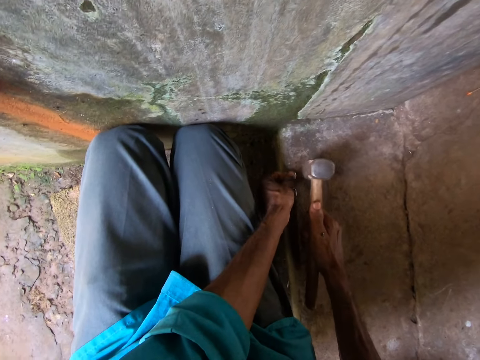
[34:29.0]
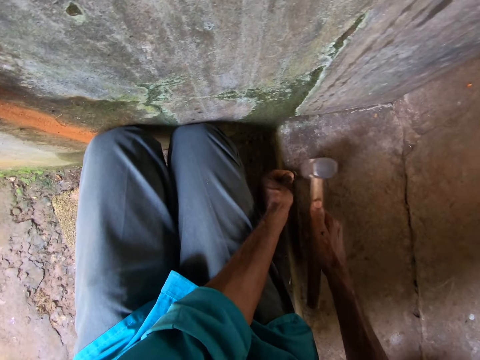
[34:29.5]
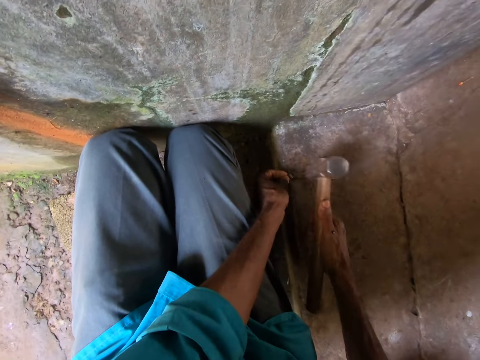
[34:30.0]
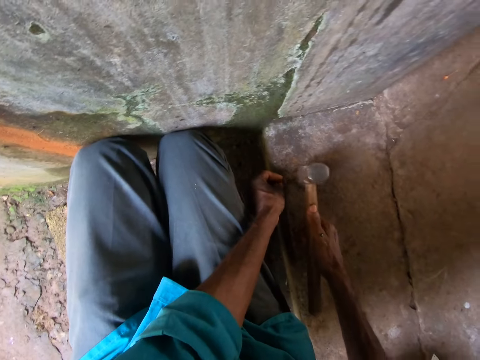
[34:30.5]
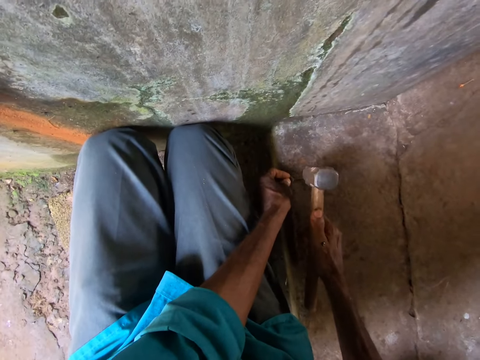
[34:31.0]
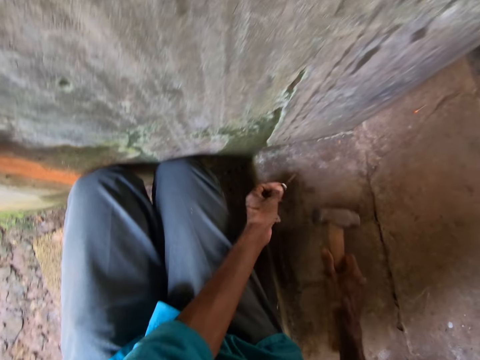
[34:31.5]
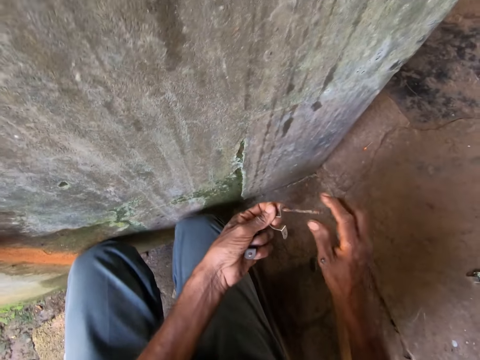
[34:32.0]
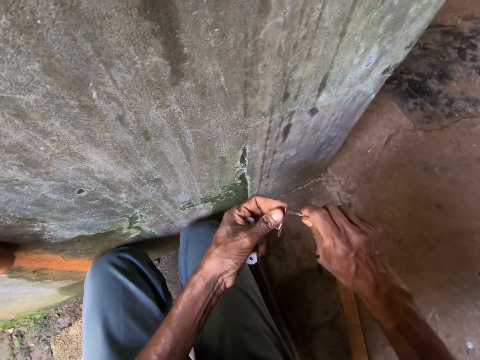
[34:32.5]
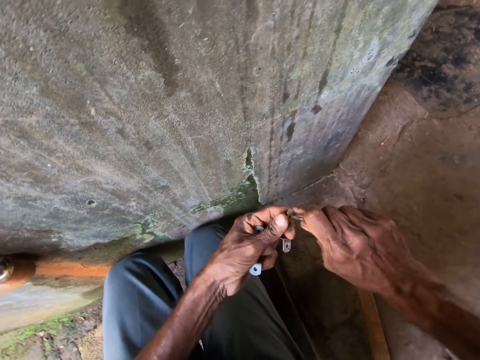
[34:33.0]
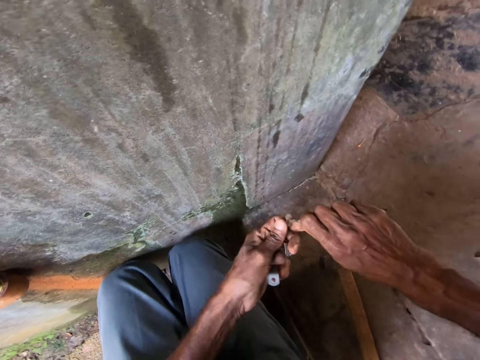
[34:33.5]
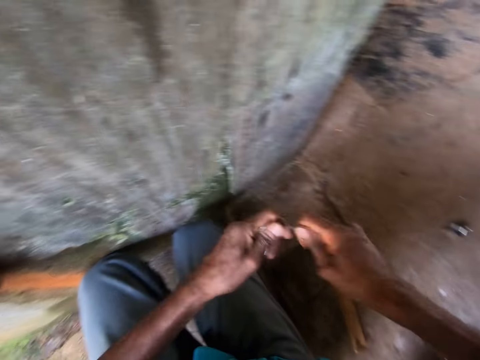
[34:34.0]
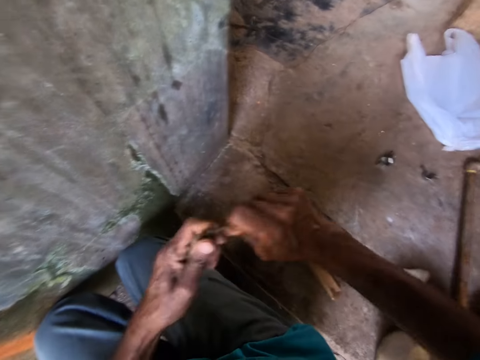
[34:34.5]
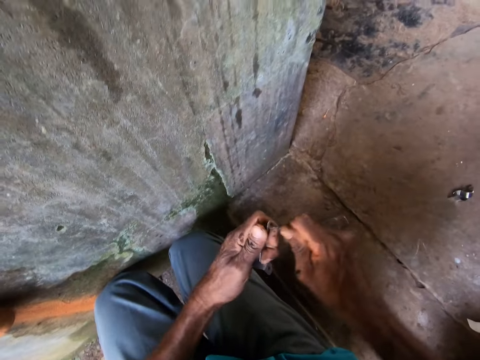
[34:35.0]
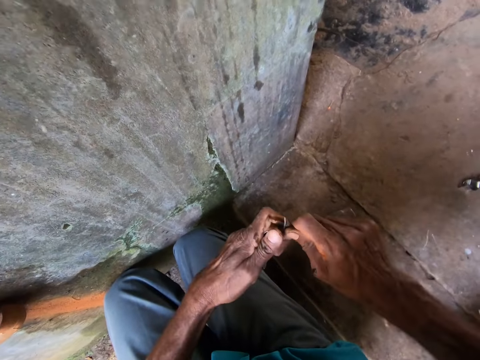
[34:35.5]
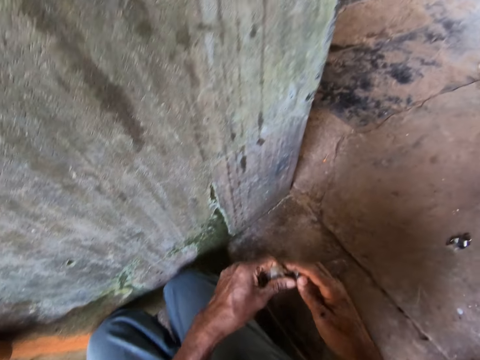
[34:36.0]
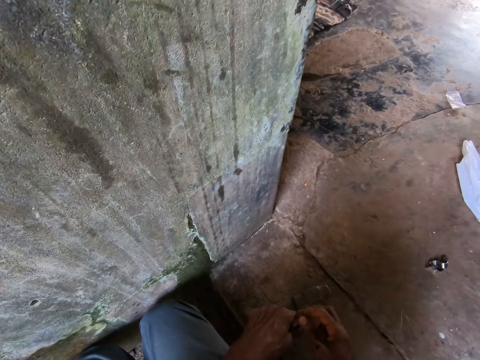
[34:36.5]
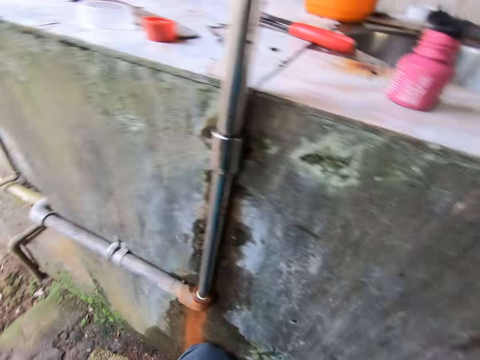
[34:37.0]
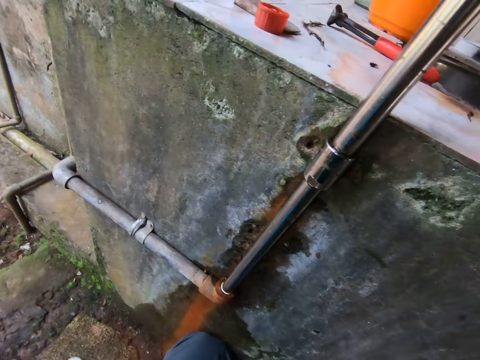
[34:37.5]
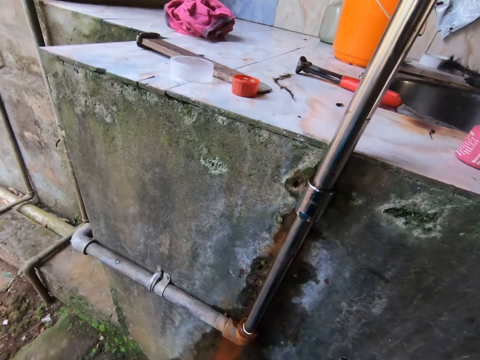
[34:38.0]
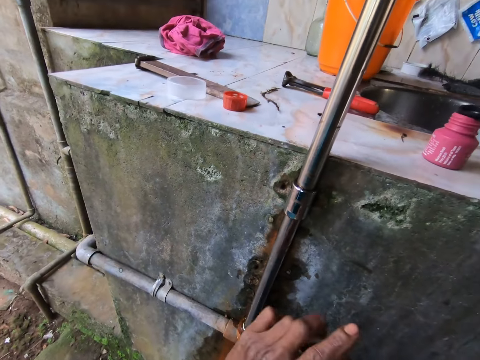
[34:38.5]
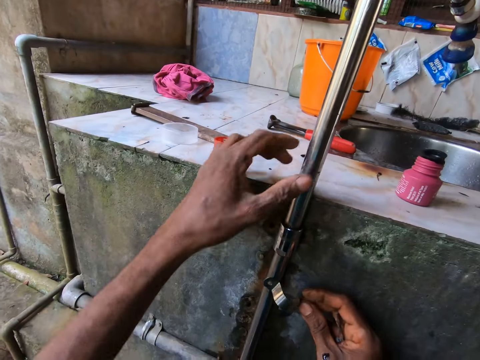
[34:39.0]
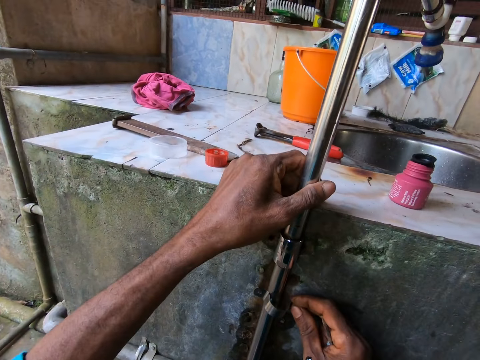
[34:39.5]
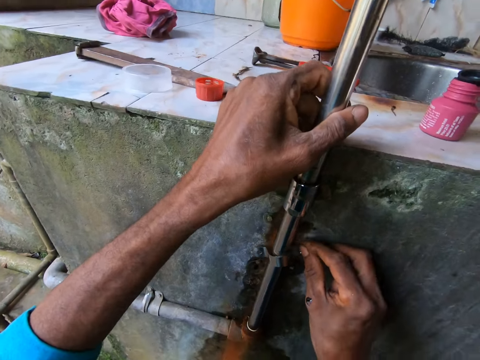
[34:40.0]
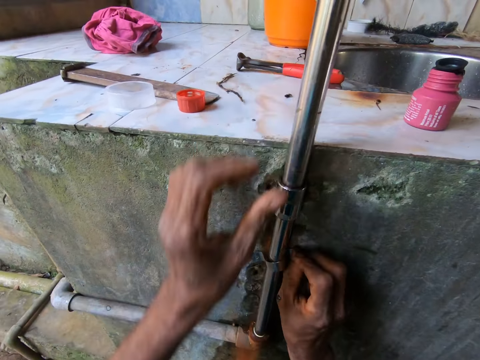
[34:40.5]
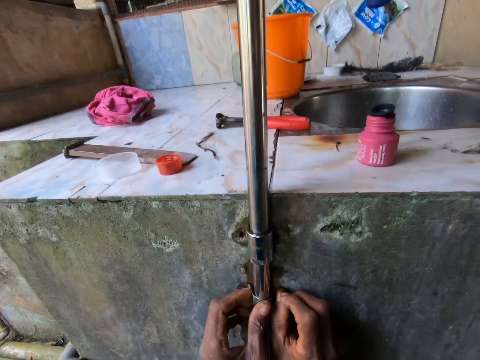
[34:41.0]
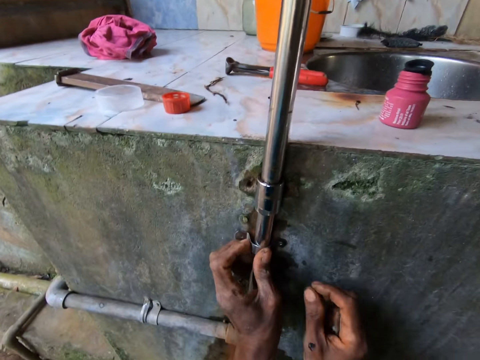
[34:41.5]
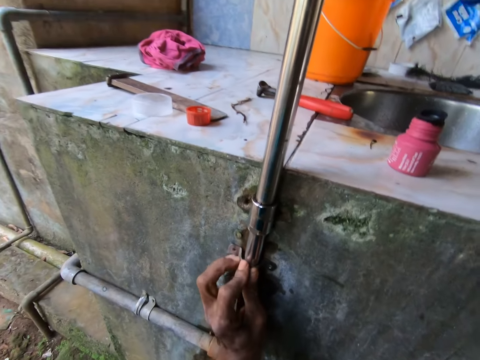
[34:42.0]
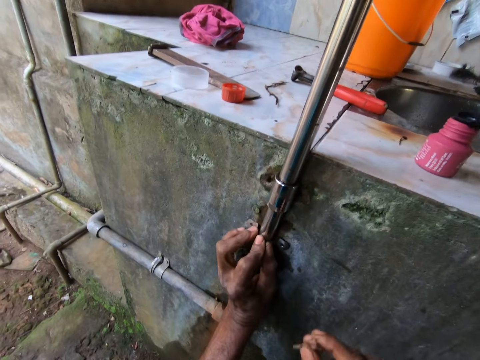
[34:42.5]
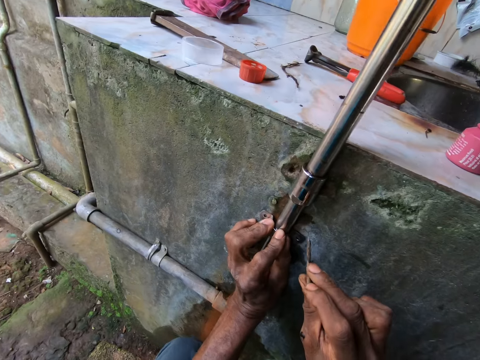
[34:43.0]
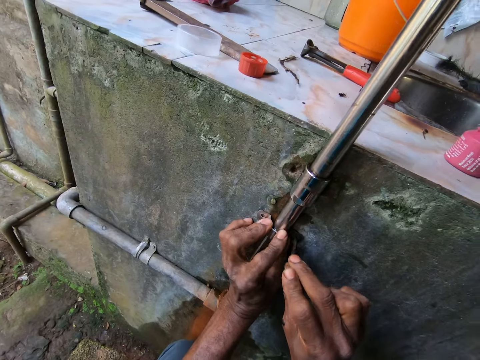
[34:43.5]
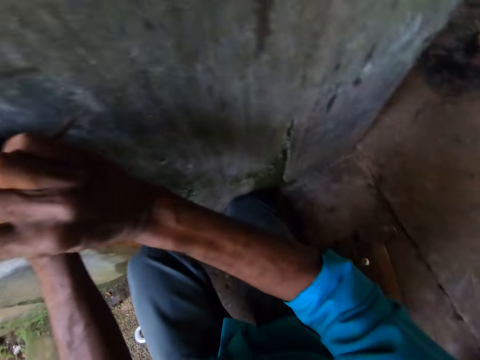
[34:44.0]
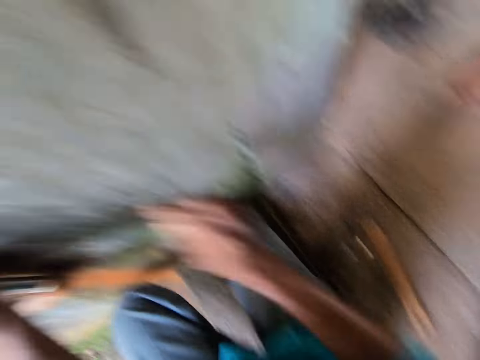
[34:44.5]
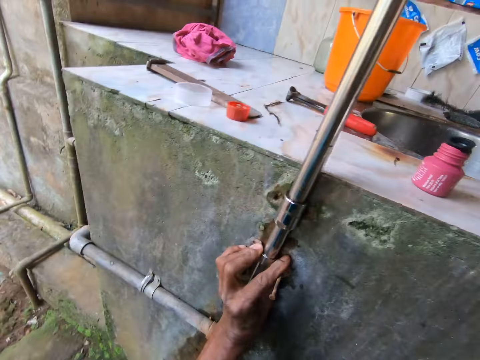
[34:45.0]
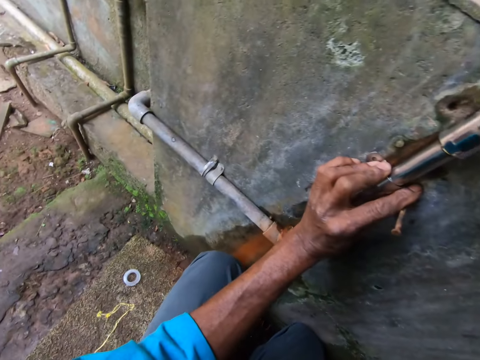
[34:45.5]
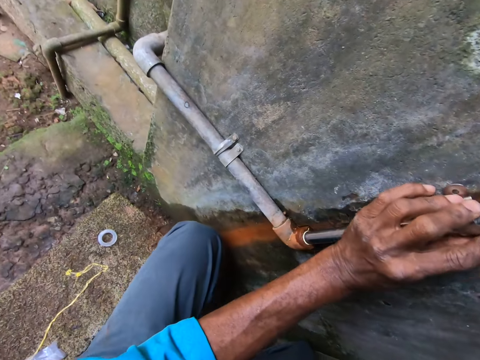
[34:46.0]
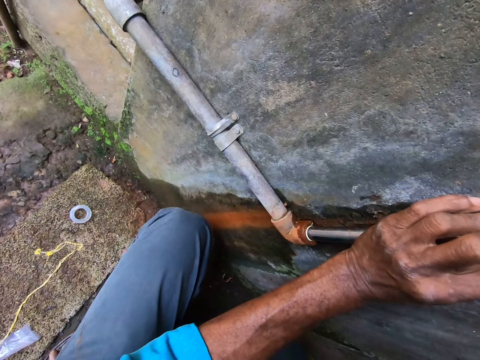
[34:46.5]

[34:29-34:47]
The camera wearer drops the hammer on the ground with his right hand. He lifts a metal clipper from the floor. He removes the nail from the pipe clamp with both hands. He holds the nail with his right hand. He rotates the nail on the metal clipper. He holds the pipe clamp with his right hand. He holds the metal pipe with his left hand. He puts the pipe clamp on the pipe with his right hand. He holds the pipe clamp on the pipe with both hands. He holds the pipe clamp on the pipe with his left hand. He inserts the nail into a hole in the pipe clamp with his right hand. He passes the nail from his right hand to his left hand.

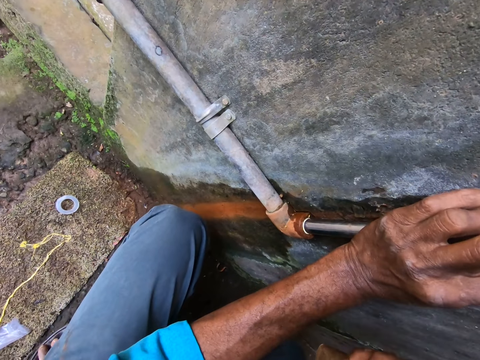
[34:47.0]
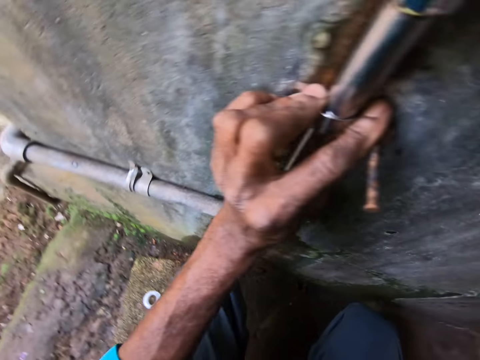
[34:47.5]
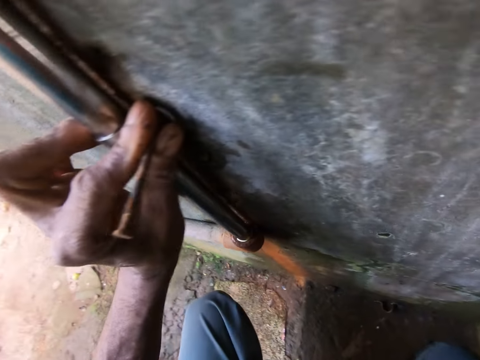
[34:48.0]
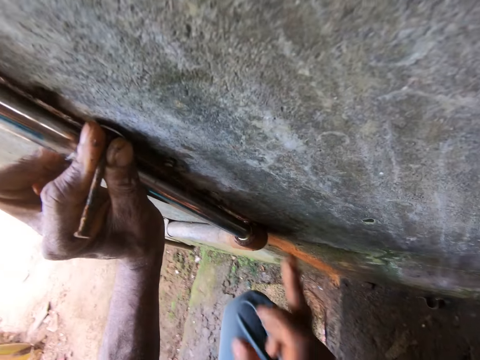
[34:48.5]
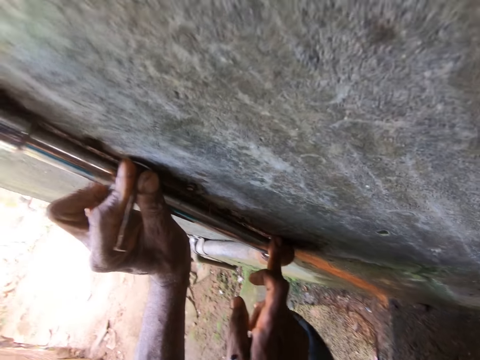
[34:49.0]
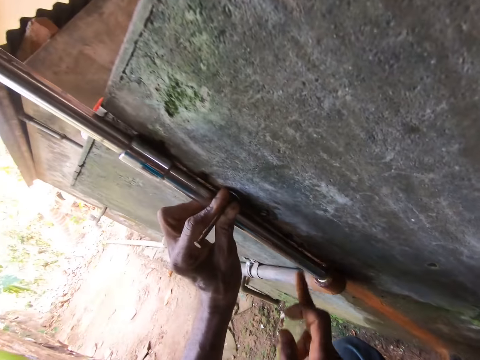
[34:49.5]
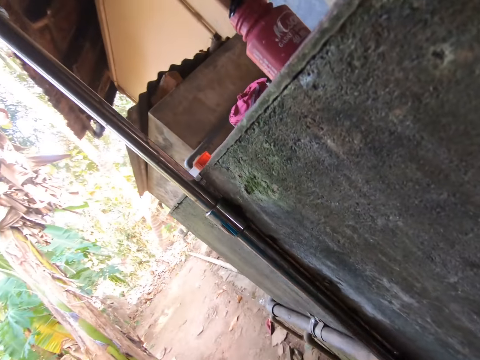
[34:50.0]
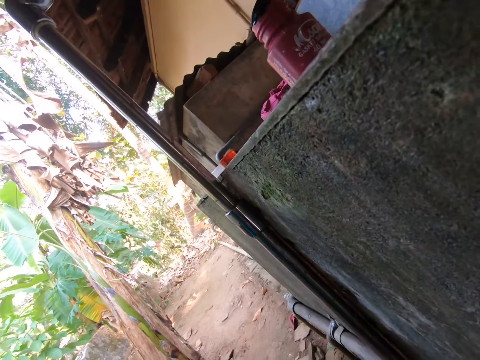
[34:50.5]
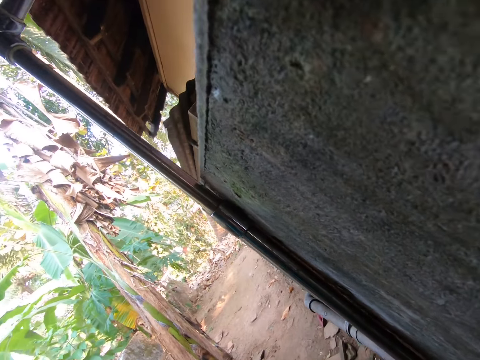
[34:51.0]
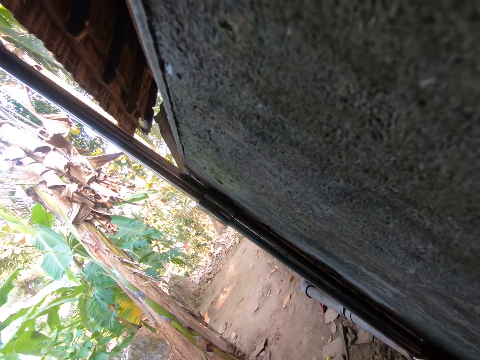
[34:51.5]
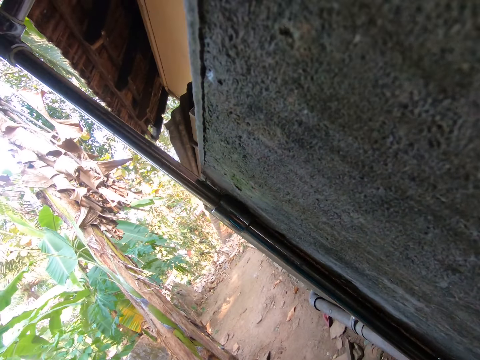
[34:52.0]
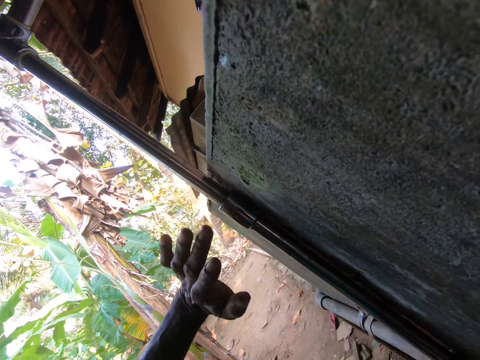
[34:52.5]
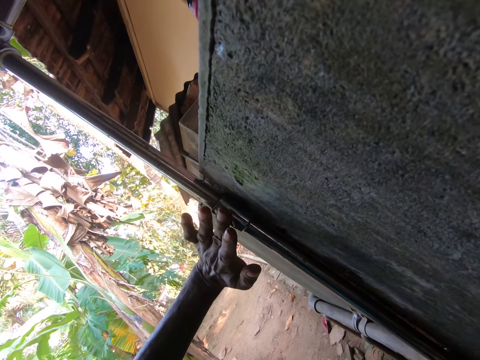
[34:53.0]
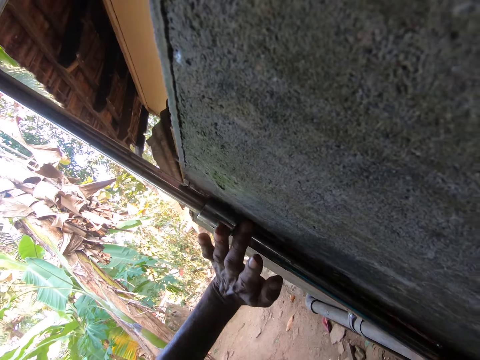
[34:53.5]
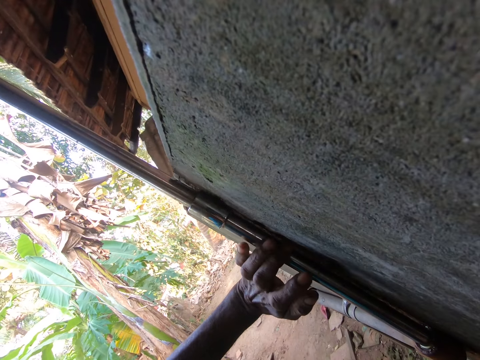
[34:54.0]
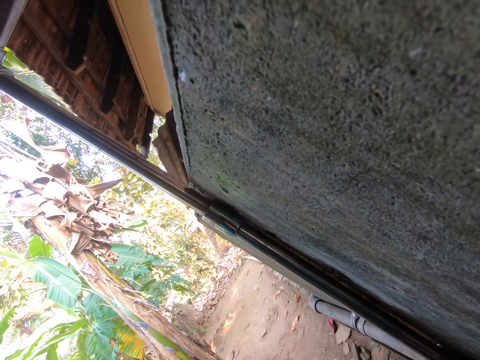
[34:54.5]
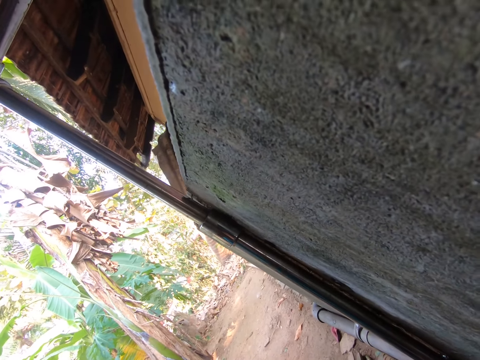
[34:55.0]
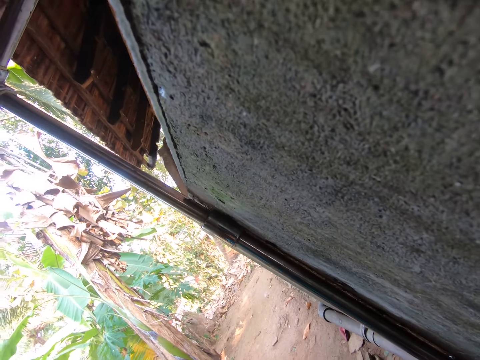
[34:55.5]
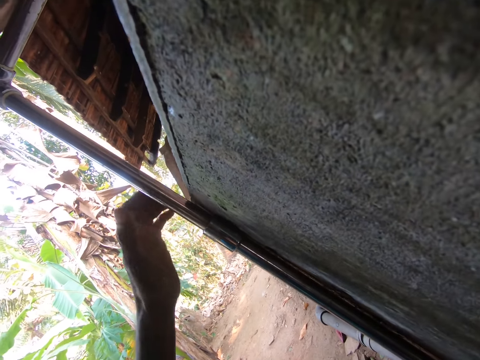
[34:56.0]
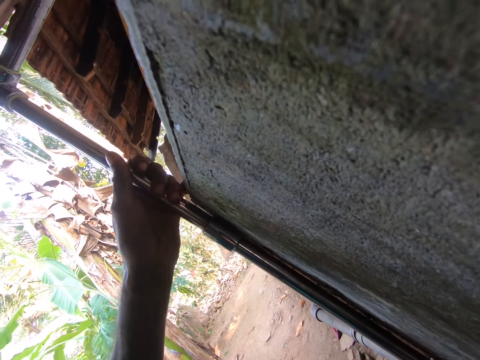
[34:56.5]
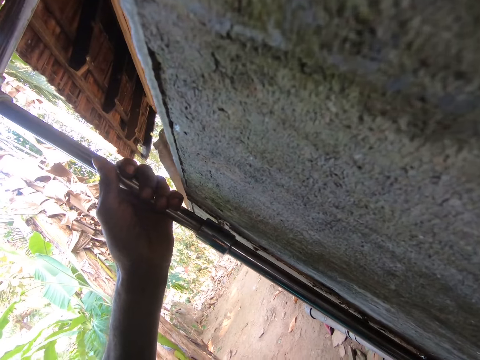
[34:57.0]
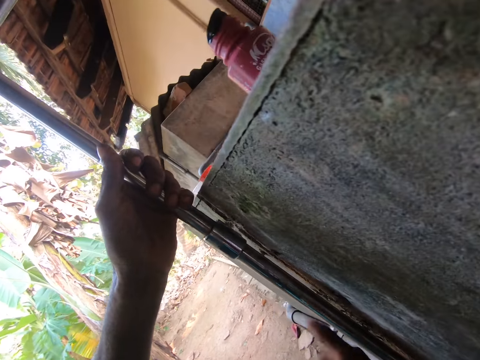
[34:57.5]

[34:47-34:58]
The camera wearer touches a metal pipe with his right hand. He removes the pipe clamp from the metal pipe with his left hand. He touches the pipe with his left hand. He rubs the metal pipe with his left hand. He holds the pipe with his left hand. He pulls the metal pipe from a wall.
